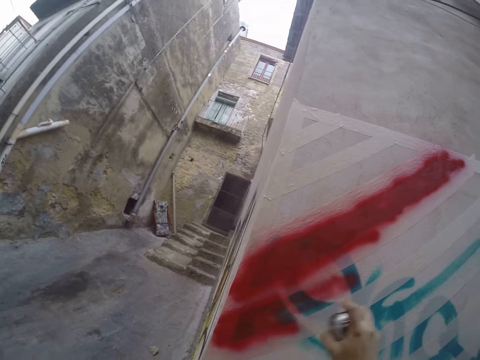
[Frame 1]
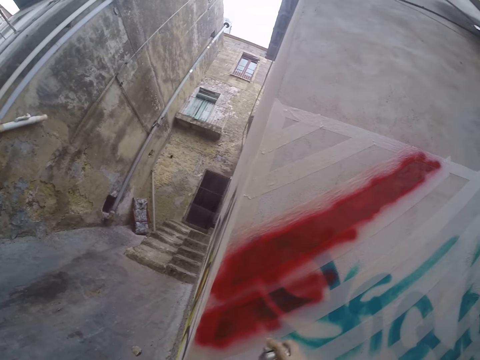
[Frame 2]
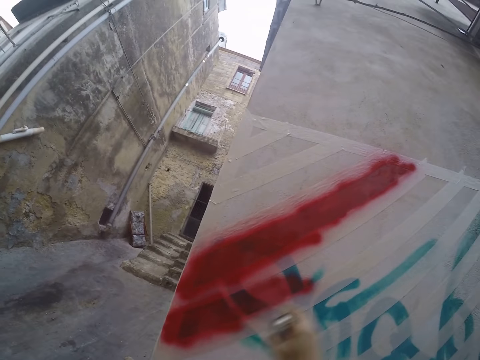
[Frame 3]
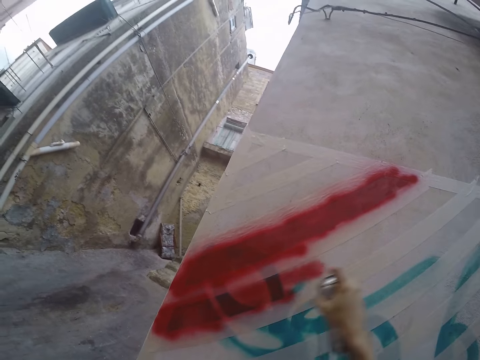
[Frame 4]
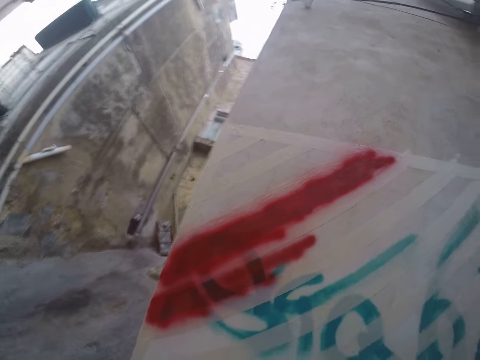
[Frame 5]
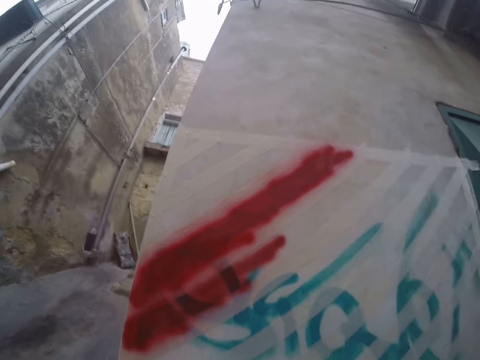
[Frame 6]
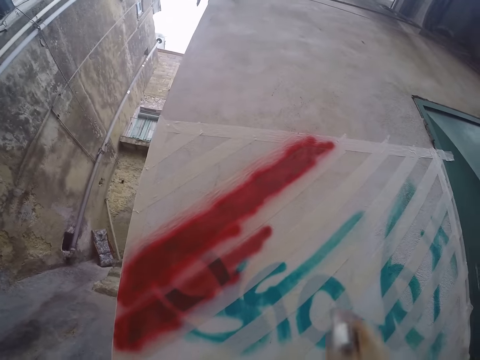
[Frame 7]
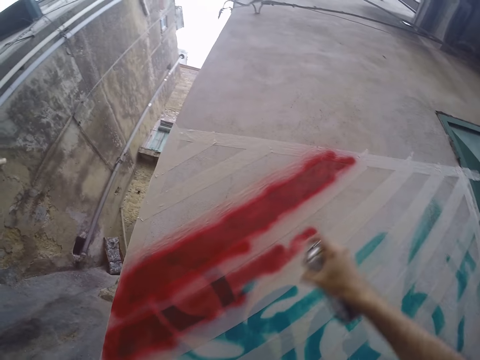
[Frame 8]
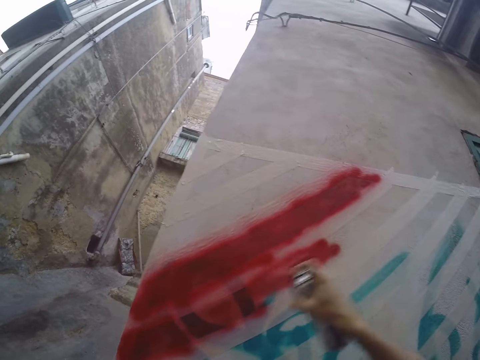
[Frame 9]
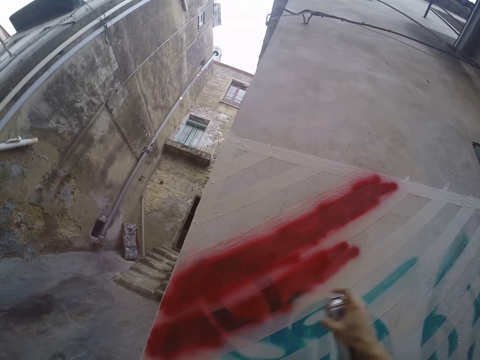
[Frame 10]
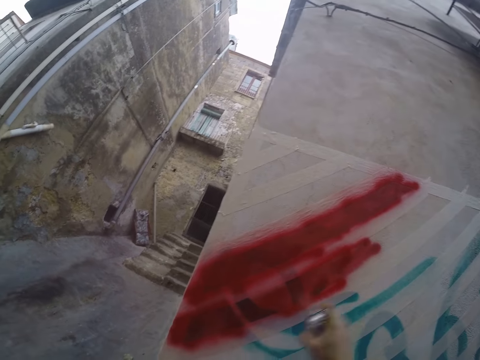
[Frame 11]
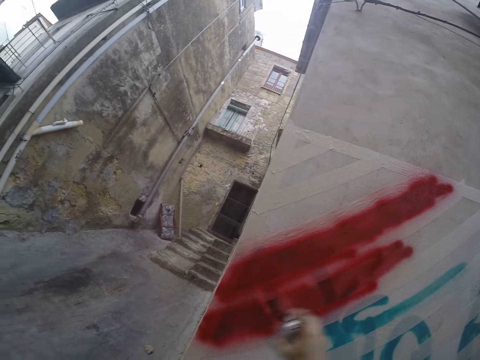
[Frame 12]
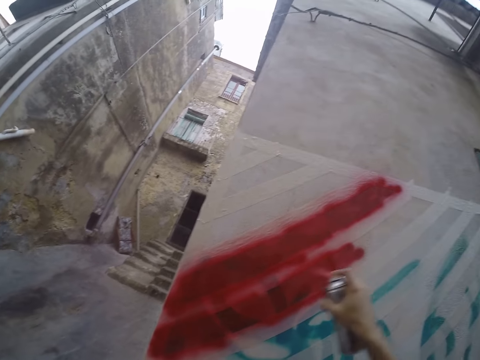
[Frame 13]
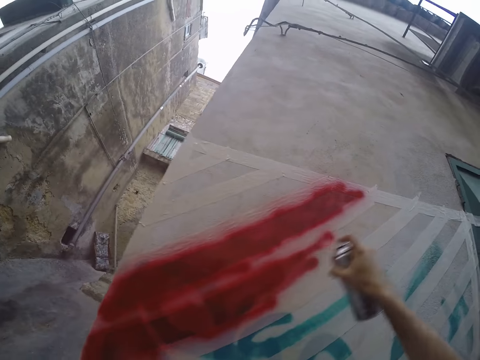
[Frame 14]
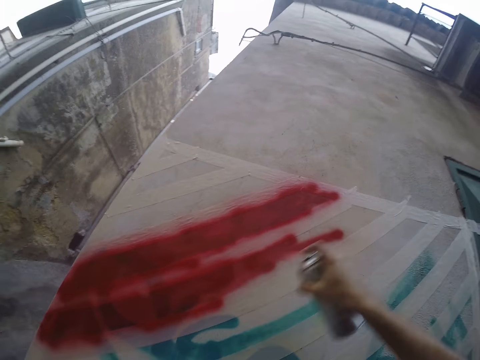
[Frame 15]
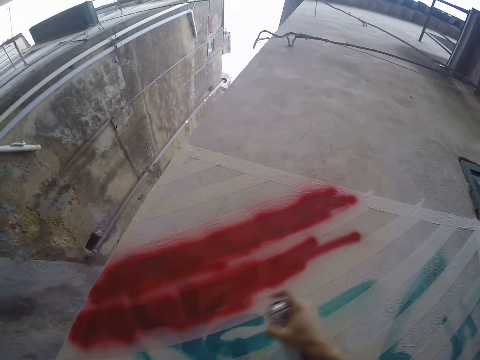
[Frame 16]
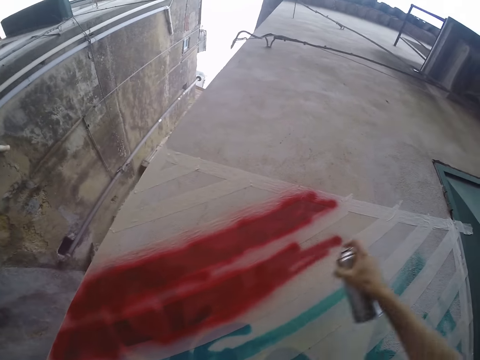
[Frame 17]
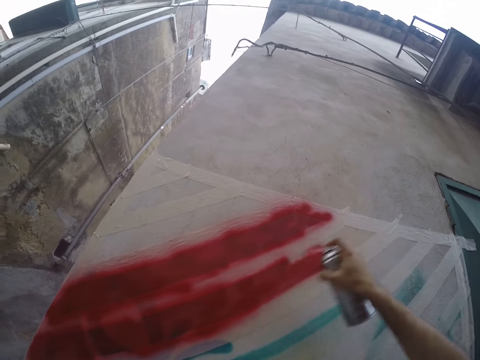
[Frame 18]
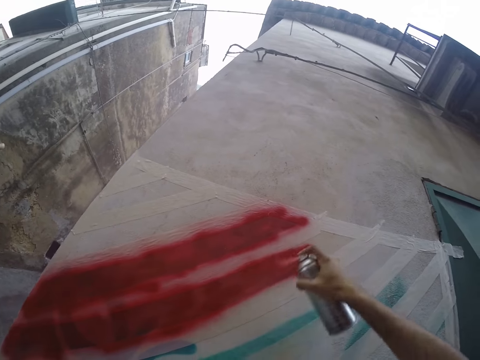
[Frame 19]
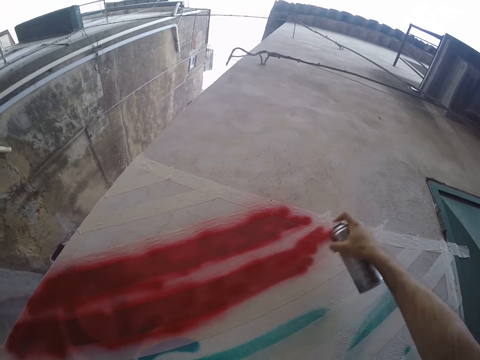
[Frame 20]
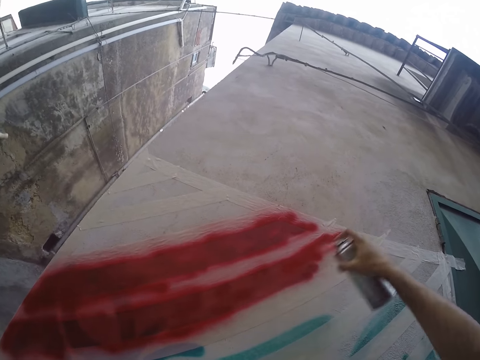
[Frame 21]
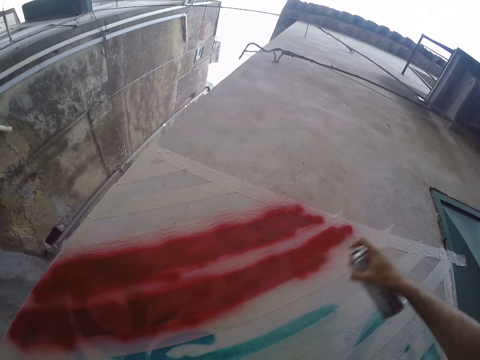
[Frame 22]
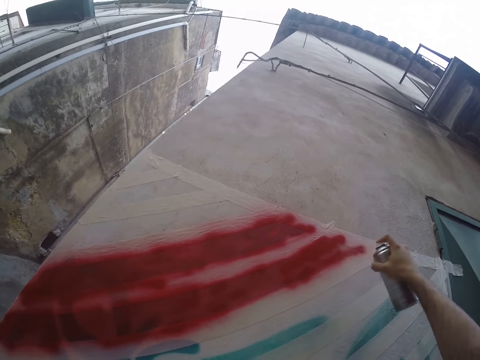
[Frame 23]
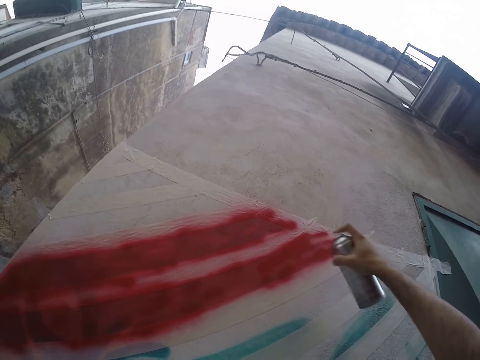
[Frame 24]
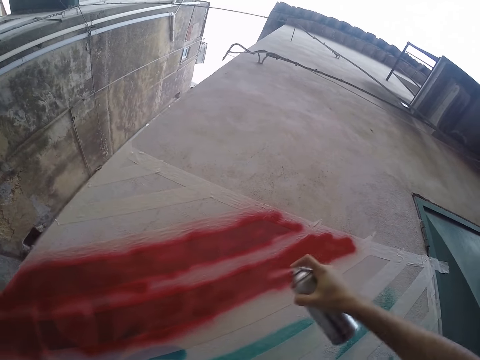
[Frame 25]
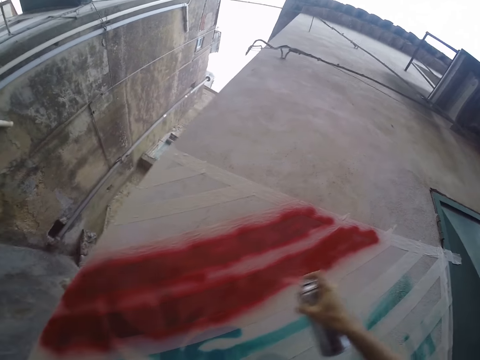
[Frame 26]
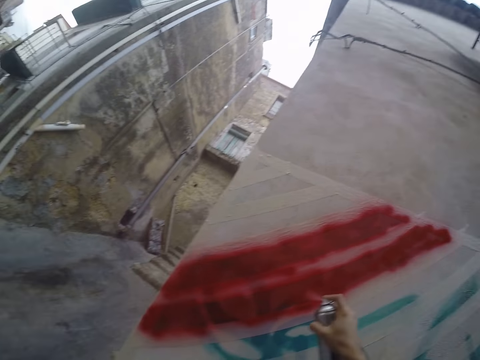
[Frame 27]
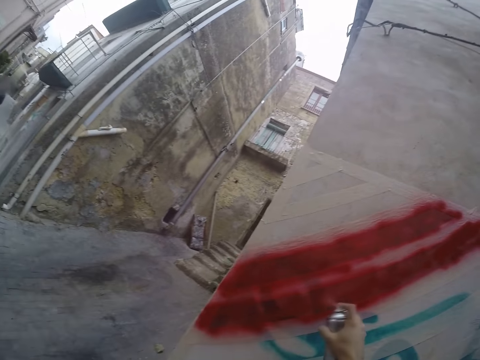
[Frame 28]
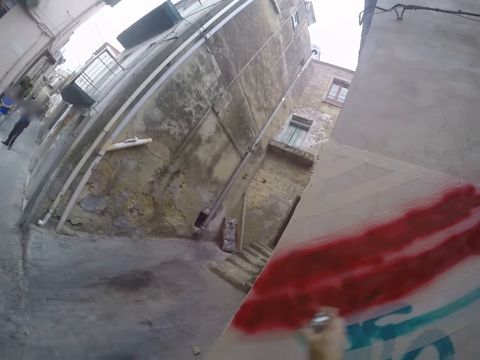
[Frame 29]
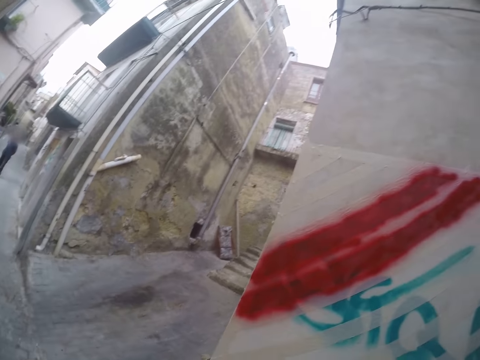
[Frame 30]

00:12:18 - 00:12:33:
The camera wearer shakes the spray bottle. They spray paint on the wall.

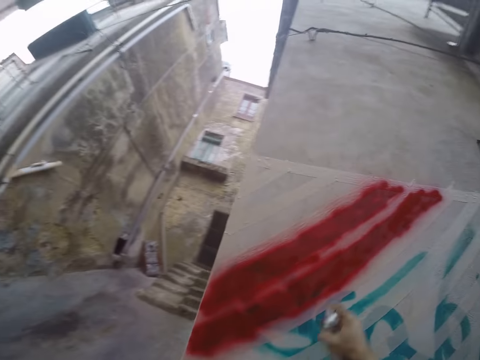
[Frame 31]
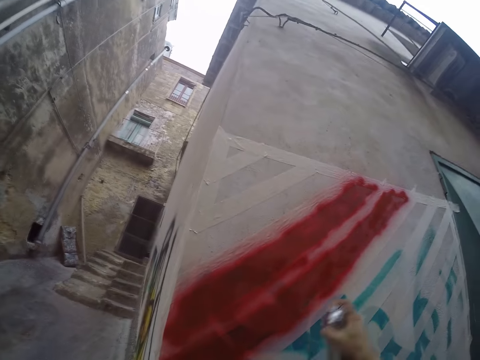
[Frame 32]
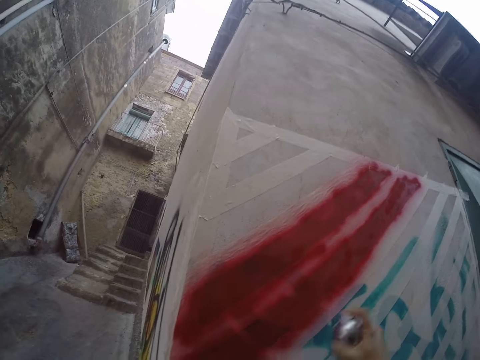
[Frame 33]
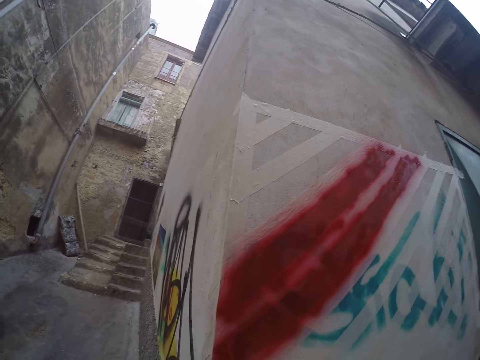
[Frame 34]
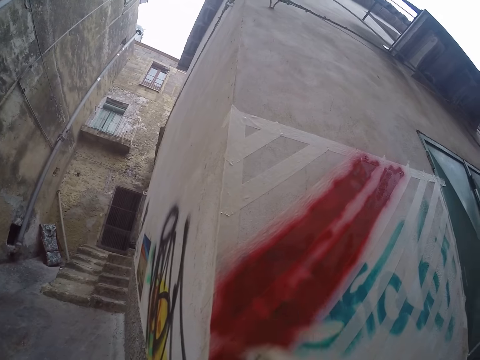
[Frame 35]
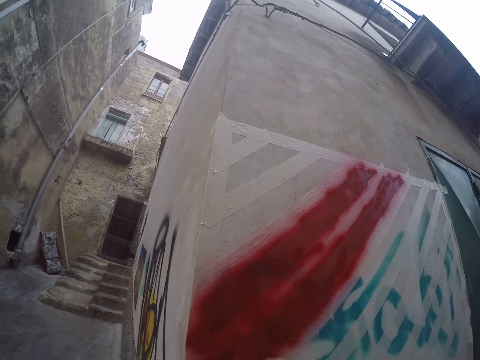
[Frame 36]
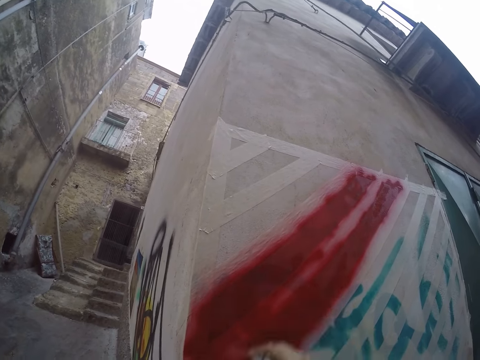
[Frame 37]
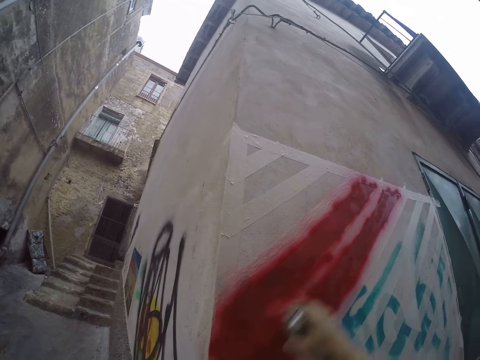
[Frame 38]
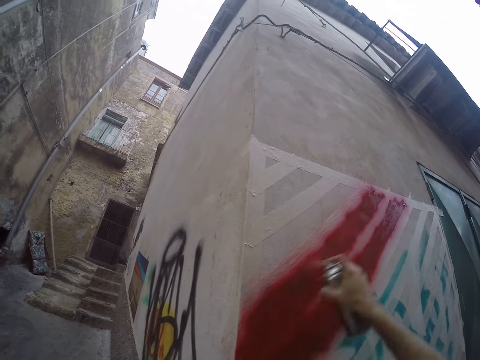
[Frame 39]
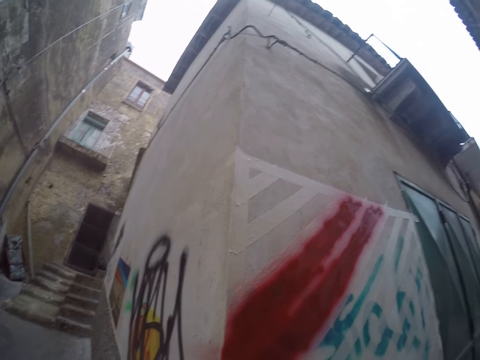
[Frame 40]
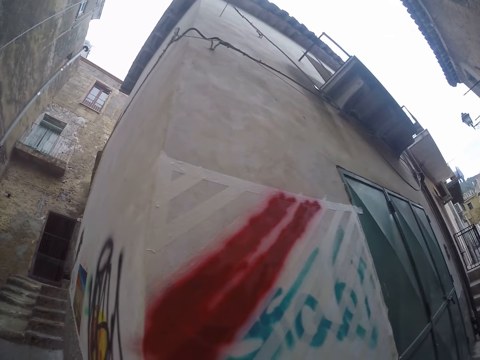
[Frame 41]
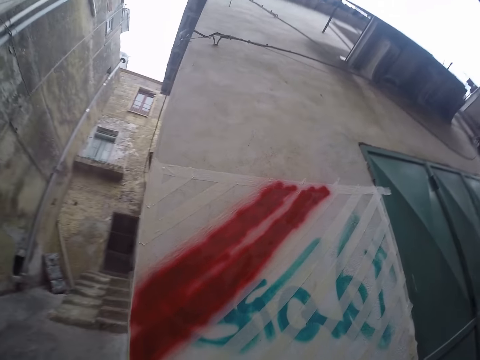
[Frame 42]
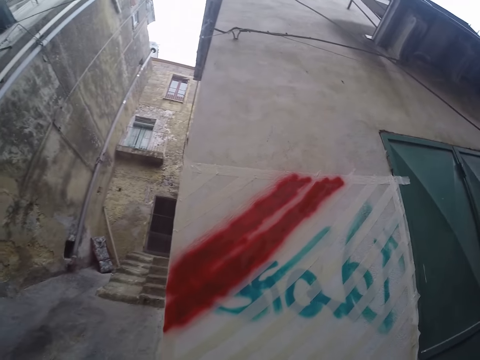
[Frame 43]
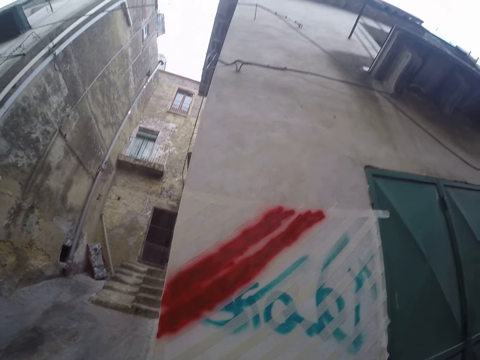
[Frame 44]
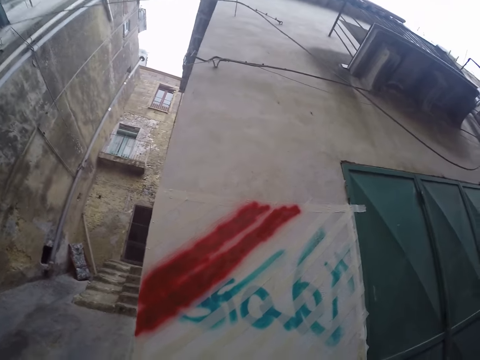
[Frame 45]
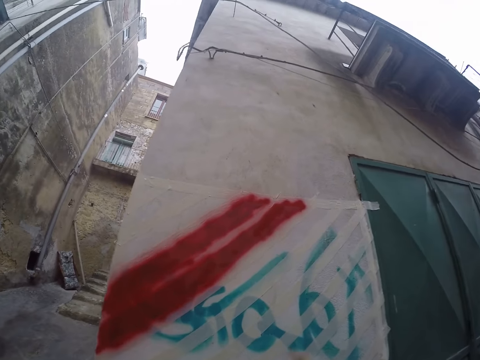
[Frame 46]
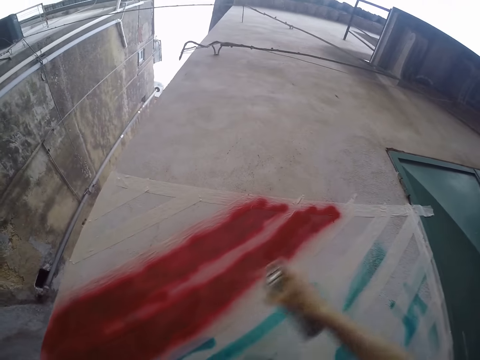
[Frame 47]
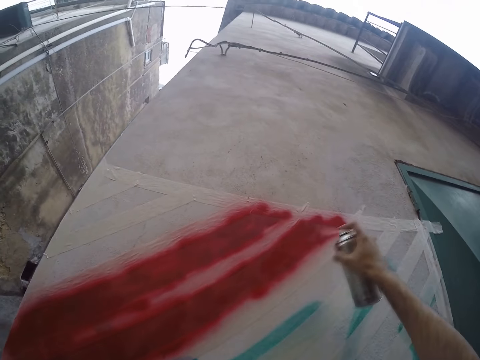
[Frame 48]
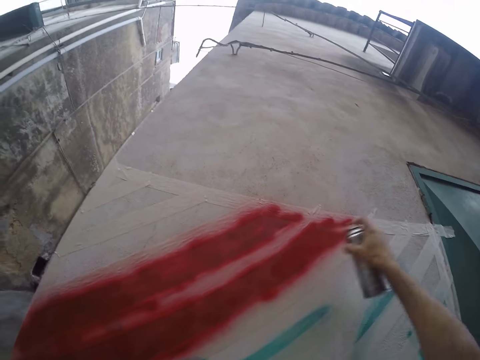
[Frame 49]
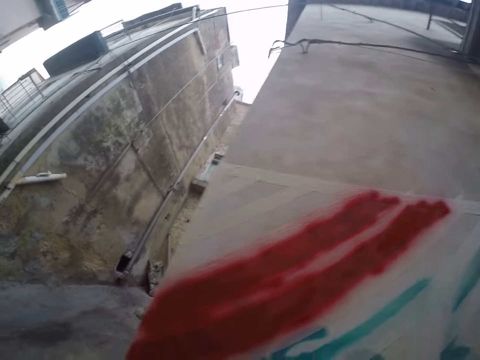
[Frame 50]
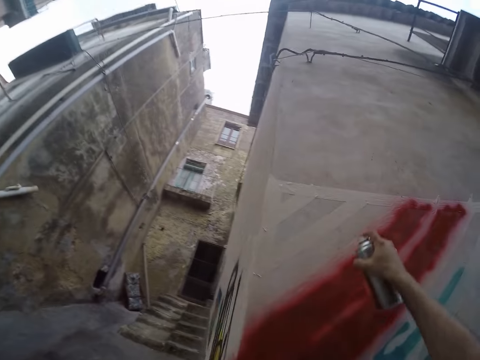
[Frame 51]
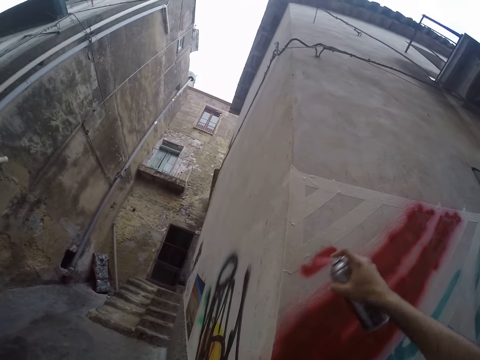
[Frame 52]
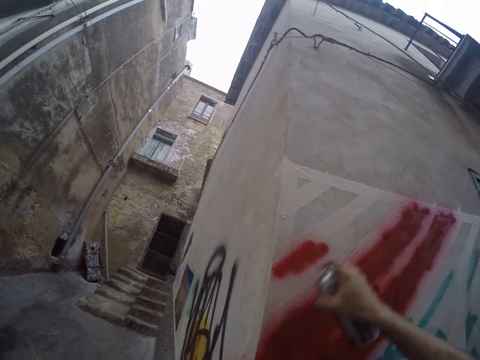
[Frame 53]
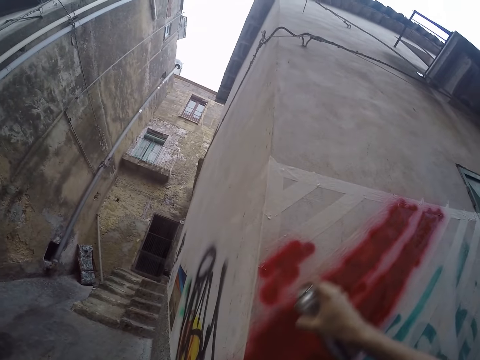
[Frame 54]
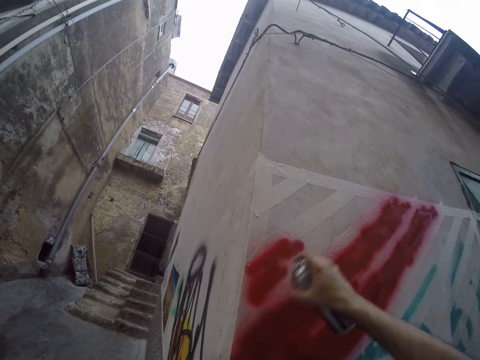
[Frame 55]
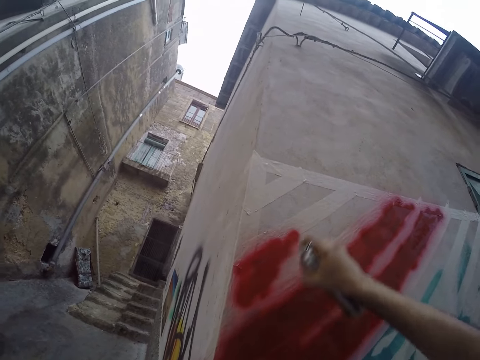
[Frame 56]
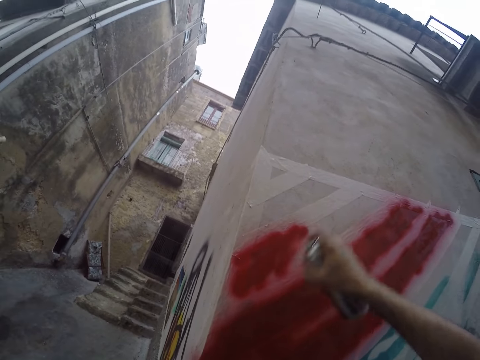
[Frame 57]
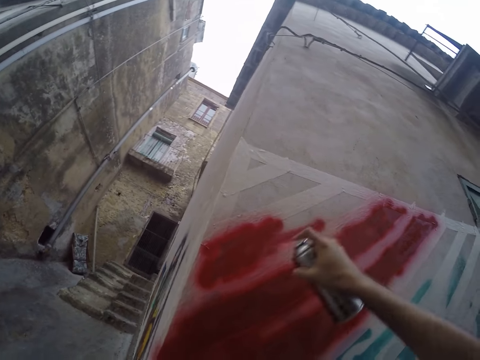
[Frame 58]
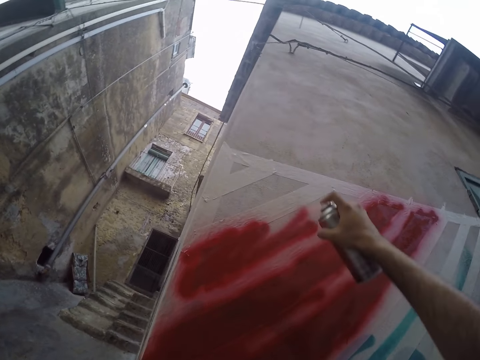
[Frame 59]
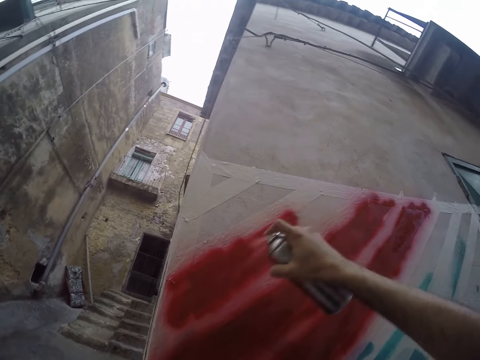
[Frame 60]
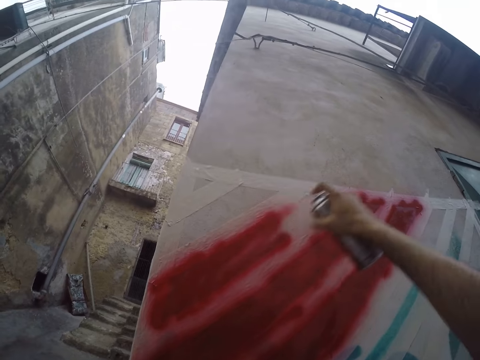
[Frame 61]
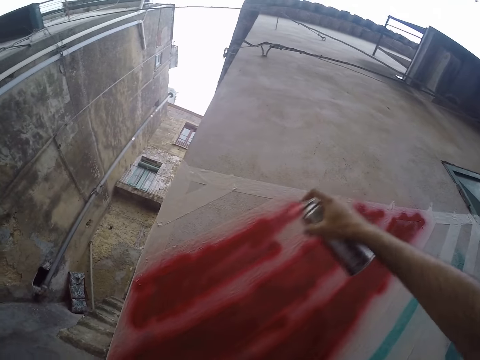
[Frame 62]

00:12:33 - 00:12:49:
The camera wearer looks around the wall. They spray paint on the wall.
